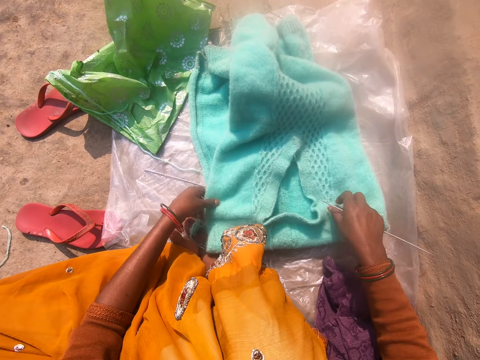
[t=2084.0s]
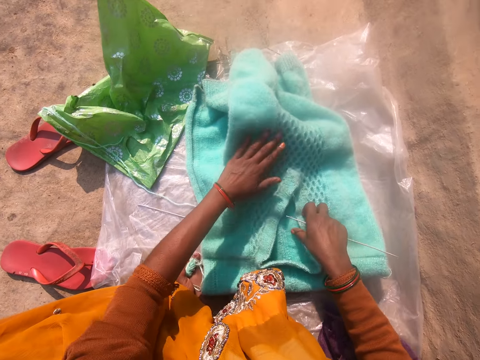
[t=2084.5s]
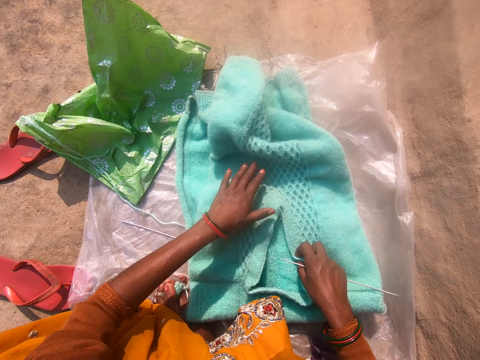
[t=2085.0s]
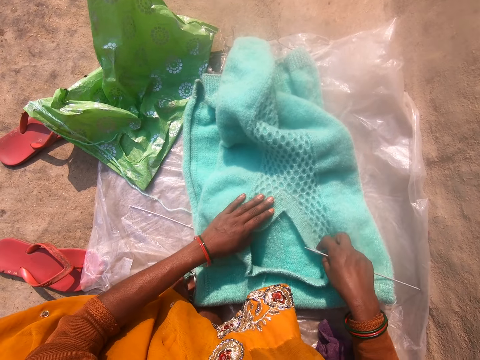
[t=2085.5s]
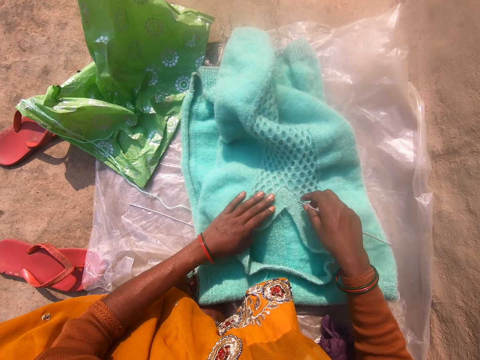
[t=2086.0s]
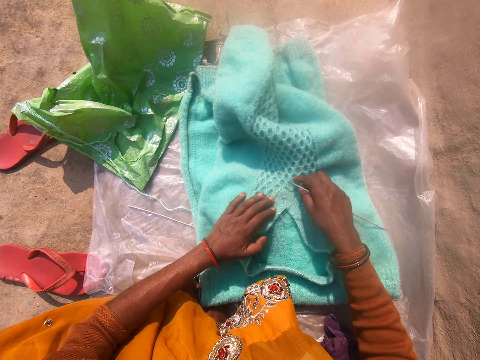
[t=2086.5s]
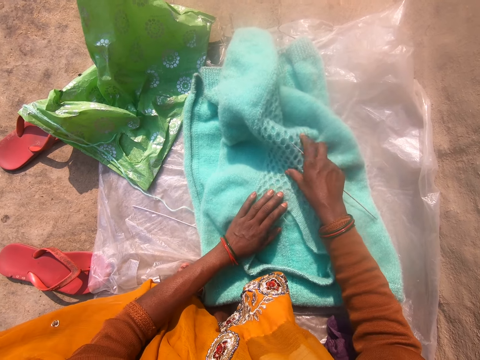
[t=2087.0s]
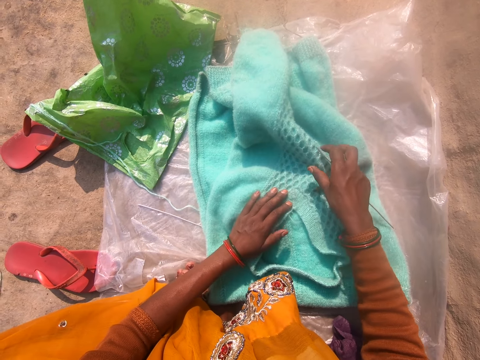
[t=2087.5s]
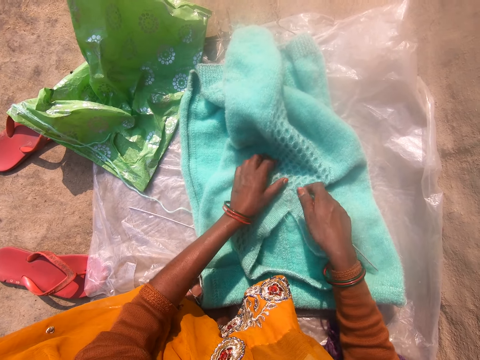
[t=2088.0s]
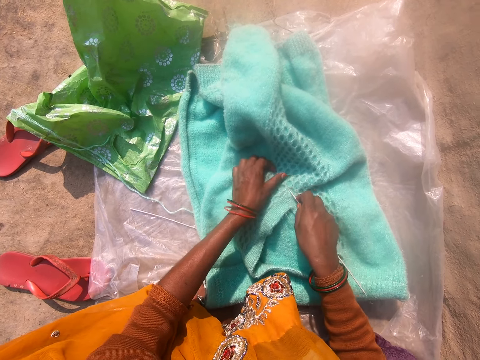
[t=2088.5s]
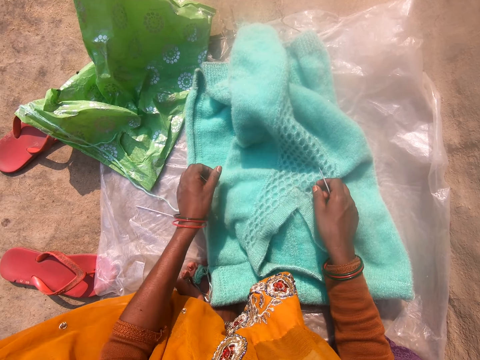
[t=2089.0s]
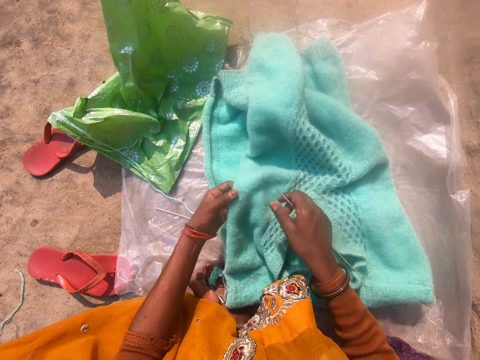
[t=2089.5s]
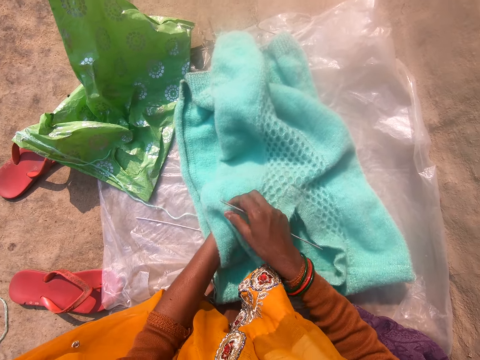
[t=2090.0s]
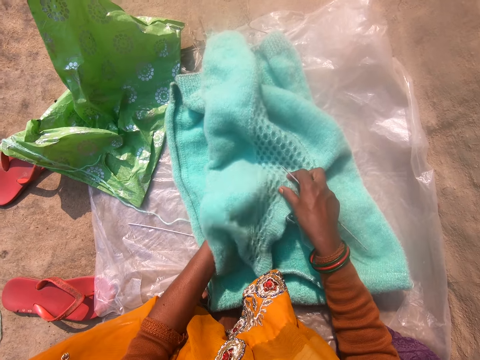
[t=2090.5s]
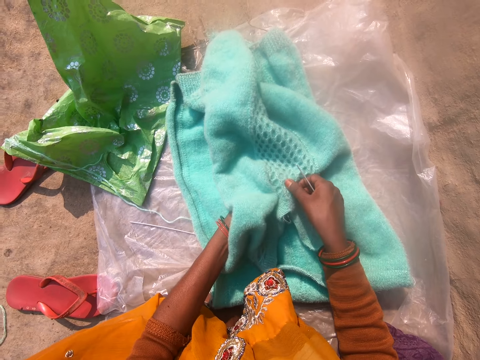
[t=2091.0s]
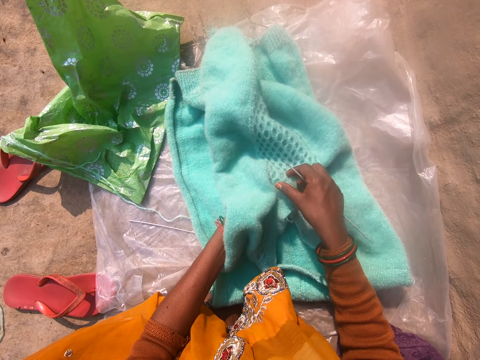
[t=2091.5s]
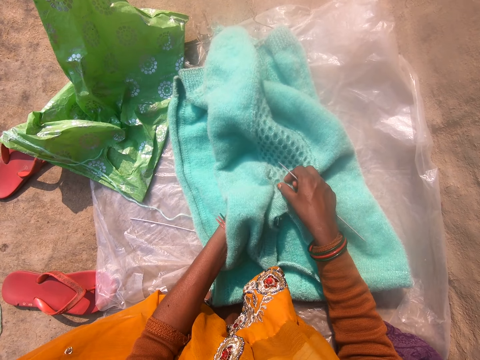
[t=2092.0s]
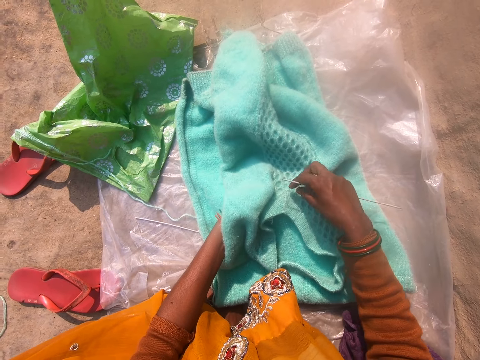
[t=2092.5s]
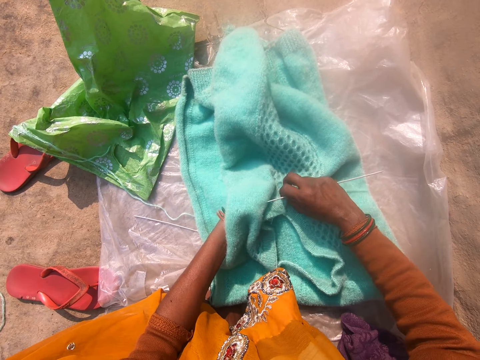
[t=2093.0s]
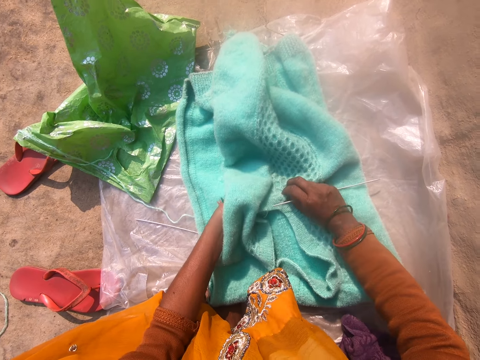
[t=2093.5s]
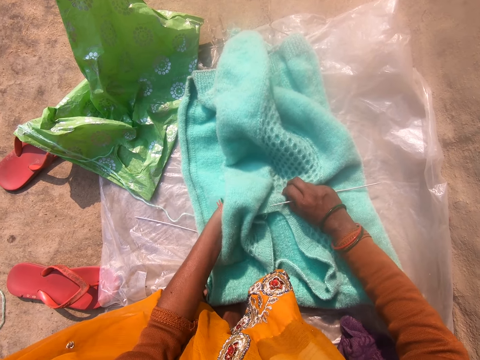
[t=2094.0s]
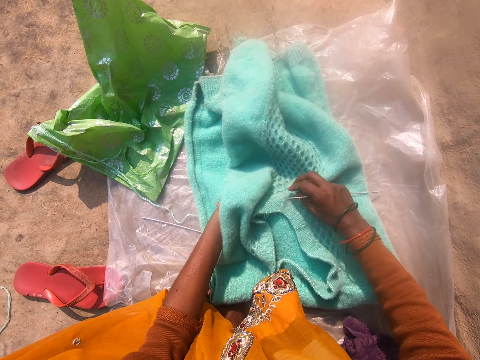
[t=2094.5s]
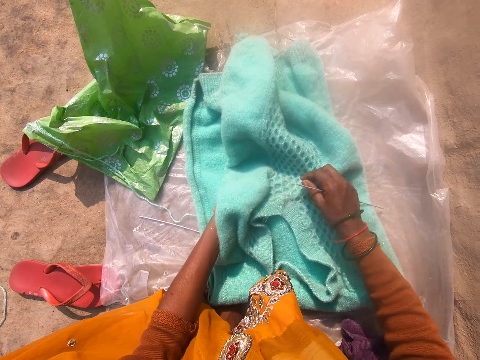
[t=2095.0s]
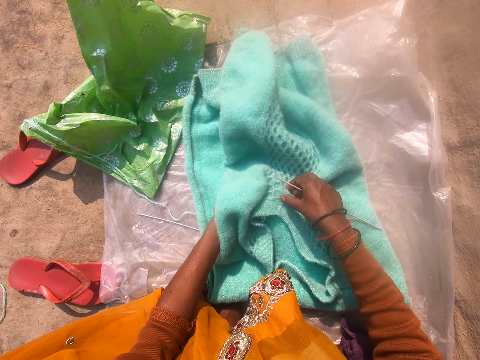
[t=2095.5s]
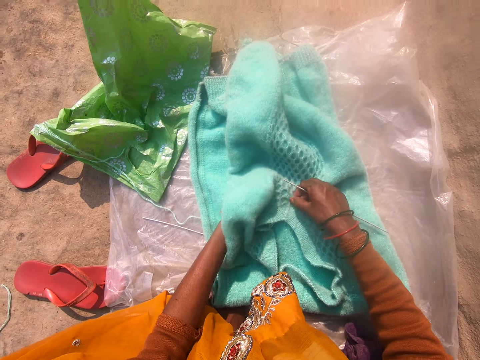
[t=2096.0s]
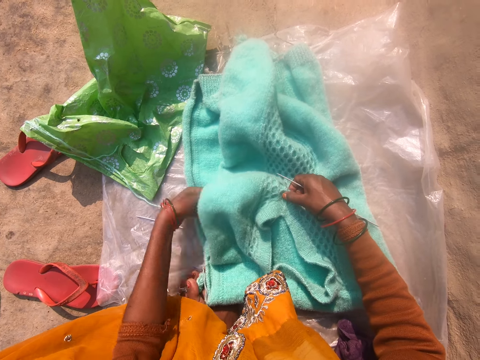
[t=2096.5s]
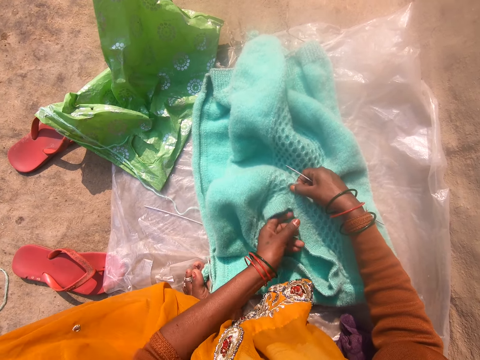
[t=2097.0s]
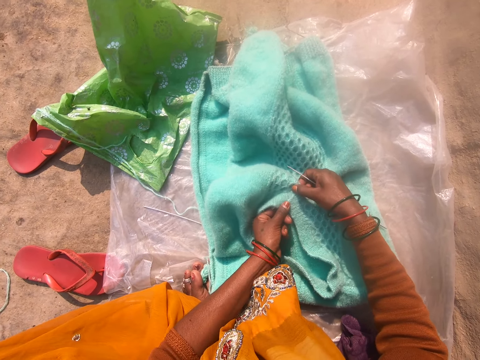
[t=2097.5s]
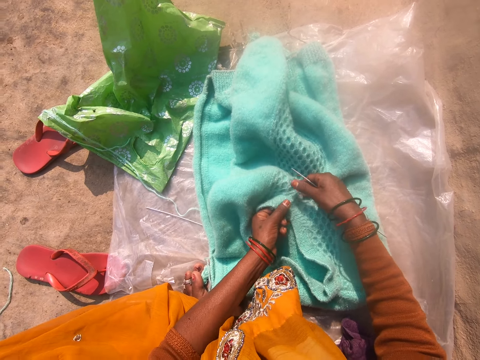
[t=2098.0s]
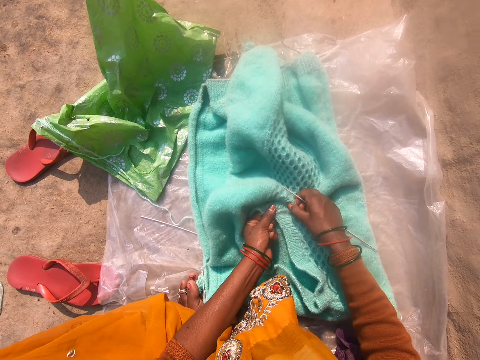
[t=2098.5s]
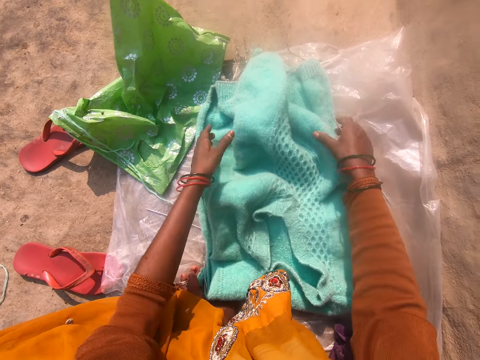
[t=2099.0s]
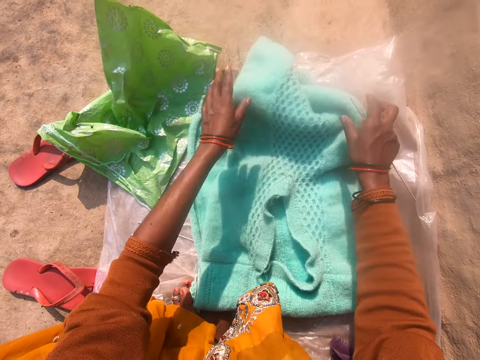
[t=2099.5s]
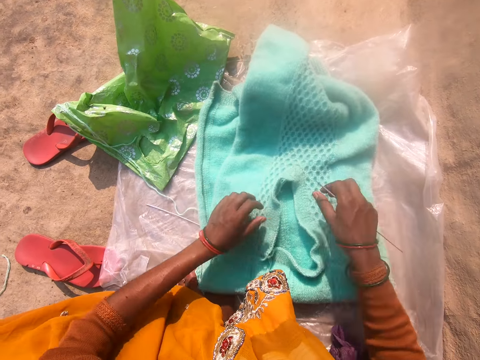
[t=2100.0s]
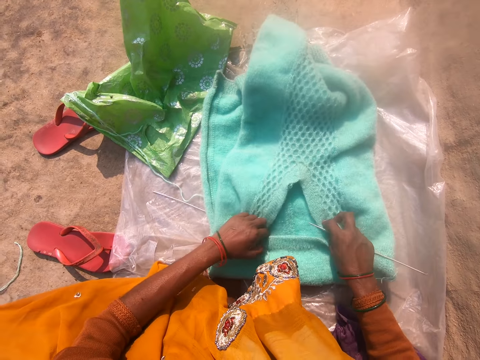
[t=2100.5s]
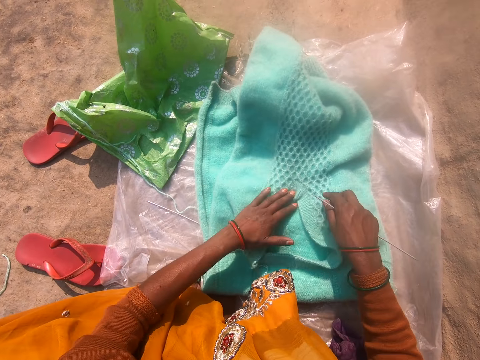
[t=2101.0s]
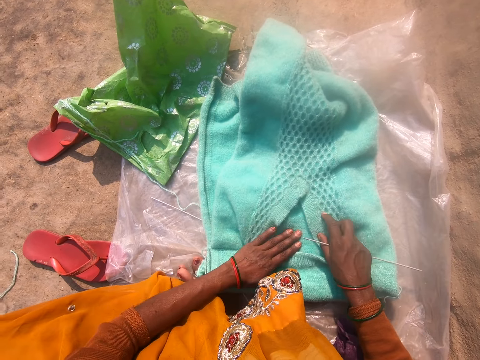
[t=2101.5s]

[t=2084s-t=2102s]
The camera wearer stretches the garment. They caress the garment. They stretch the garment. They caress the garment. They stretch the garment. They stare at the garment and stretch the garment.

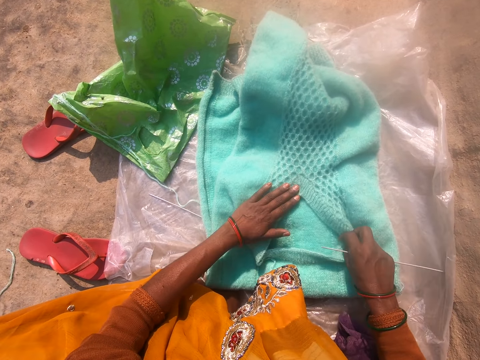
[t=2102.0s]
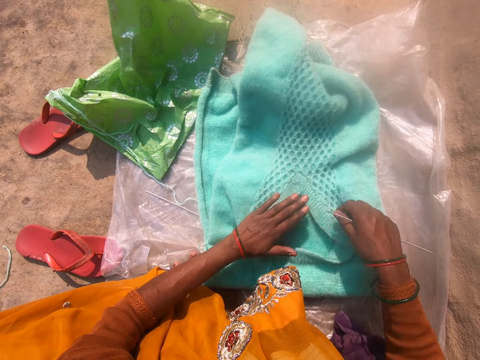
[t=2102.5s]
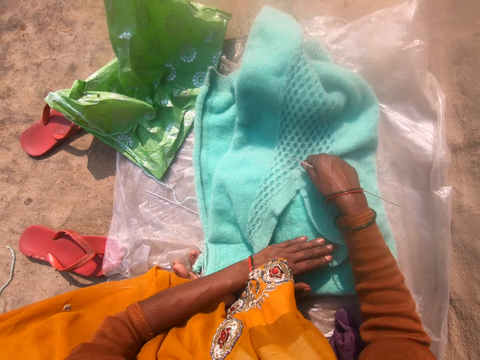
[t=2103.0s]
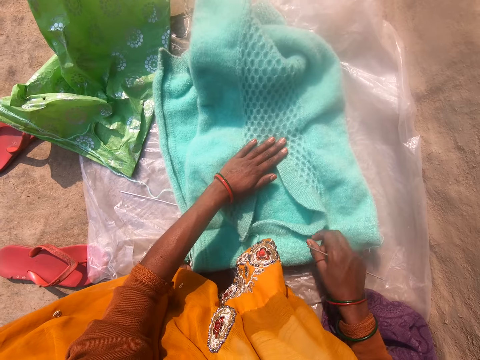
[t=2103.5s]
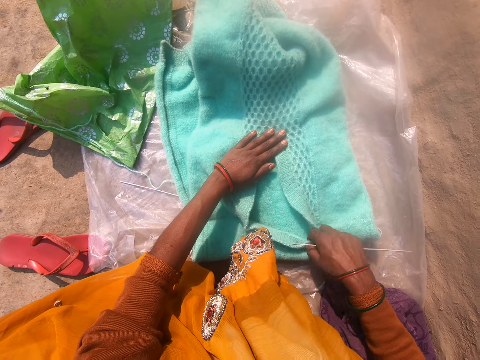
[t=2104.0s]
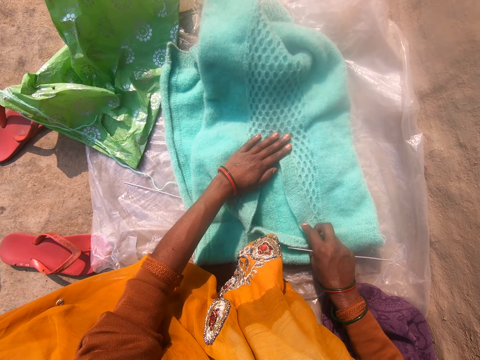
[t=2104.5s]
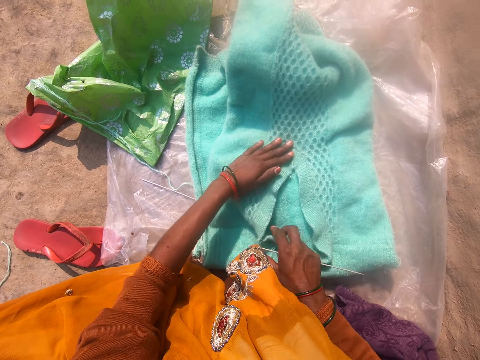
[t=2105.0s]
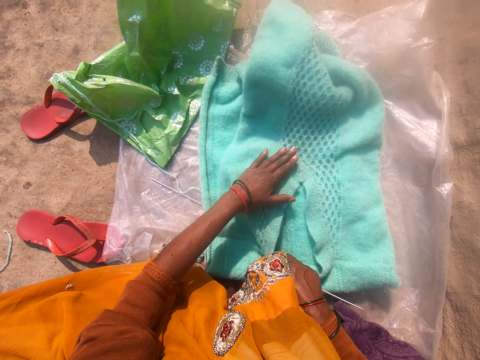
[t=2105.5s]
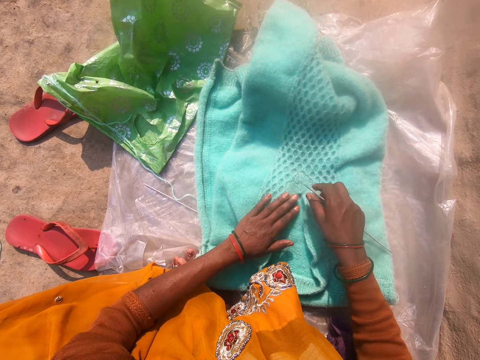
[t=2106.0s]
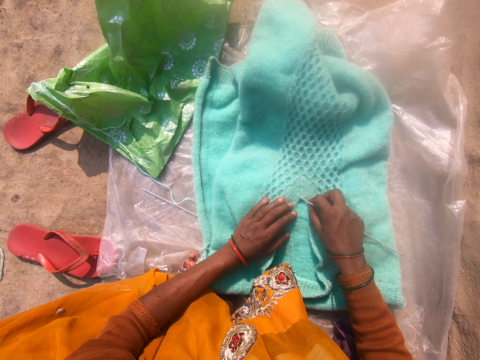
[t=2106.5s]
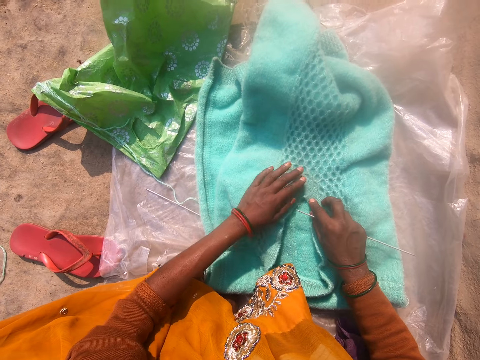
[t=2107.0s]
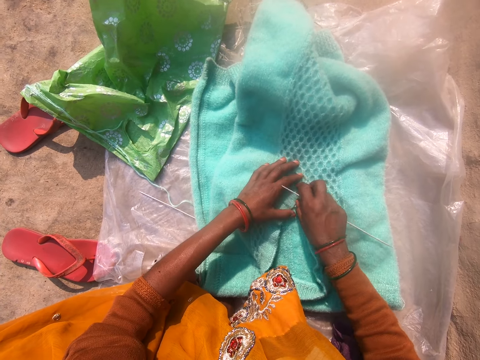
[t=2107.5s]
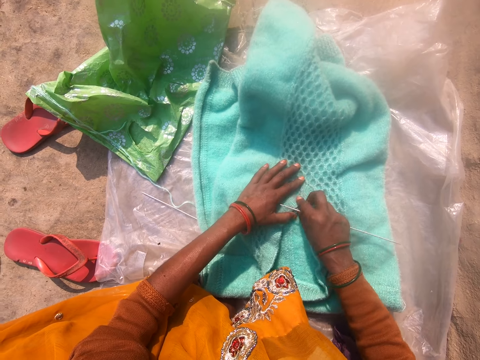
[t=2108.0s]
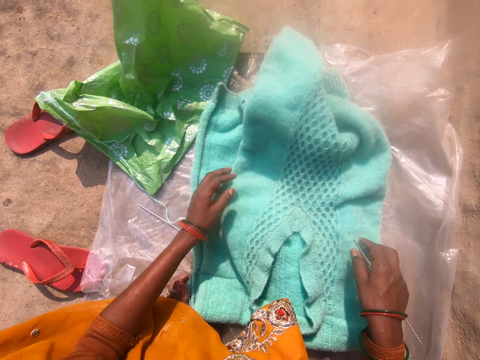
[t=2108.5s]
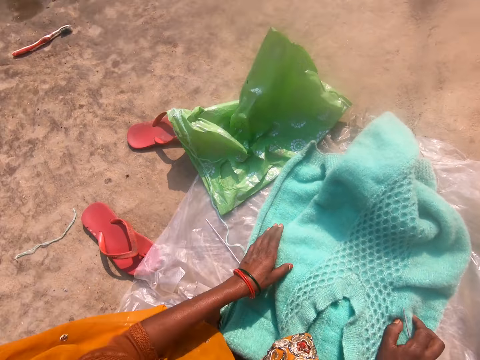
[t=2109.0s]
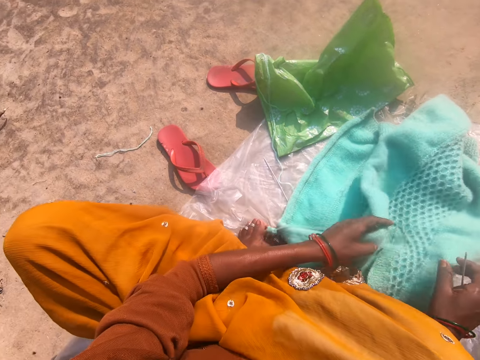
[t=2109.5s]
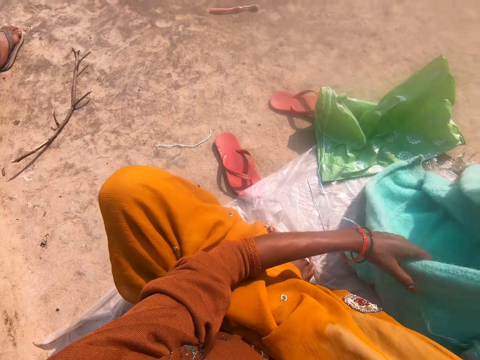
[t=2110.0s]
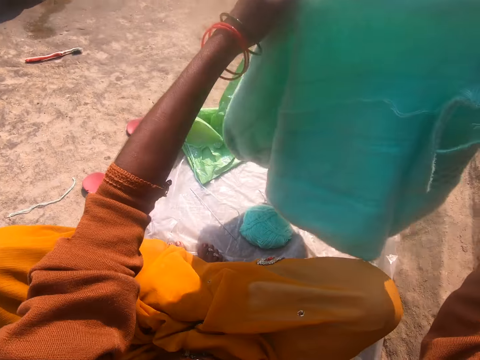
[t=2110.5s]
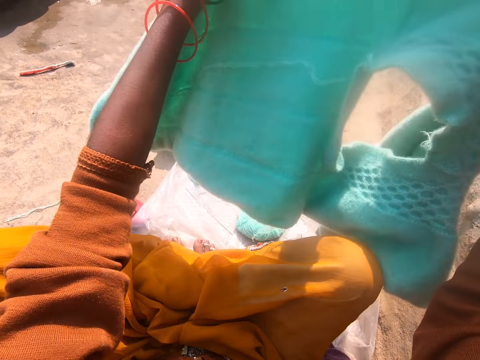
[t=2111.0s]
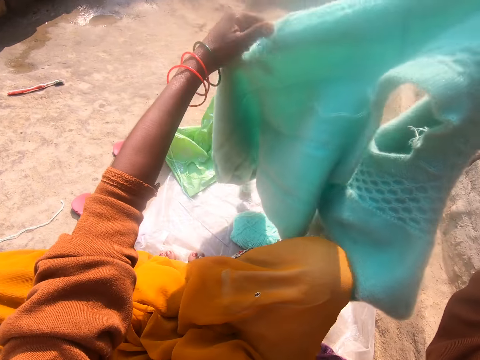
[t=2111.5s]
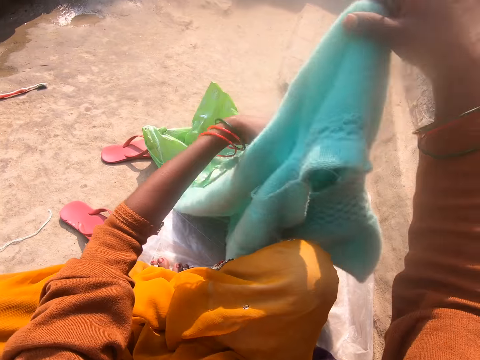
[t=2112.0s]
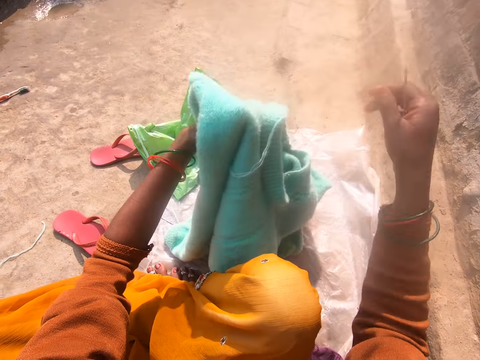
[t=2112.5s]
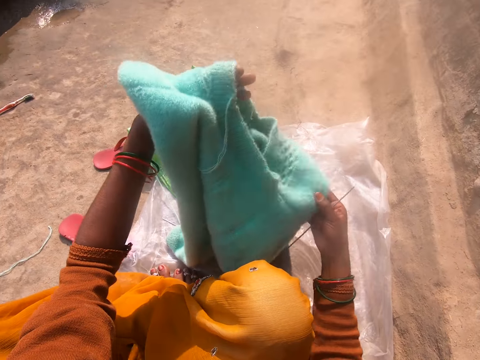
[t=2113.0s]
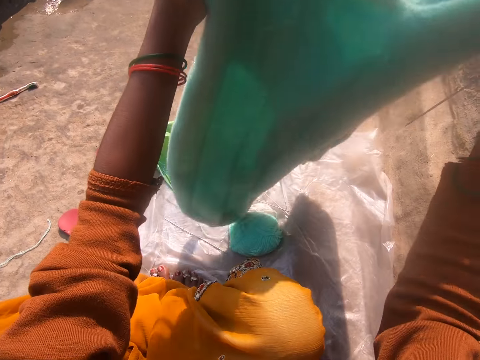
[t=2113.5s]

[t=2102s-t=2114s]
The camera wearer caresses the garment. They stretch the garment. They raise the cardigan up with both hands. They adjust the cardigan with both hands. They turn the garment and lift the garment. They spread the cardigan on the polythene sheet with both hands.
